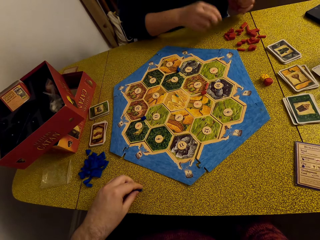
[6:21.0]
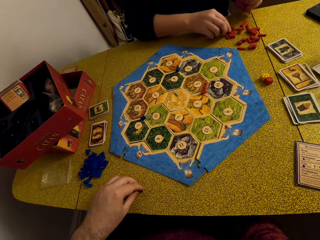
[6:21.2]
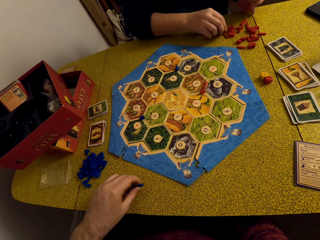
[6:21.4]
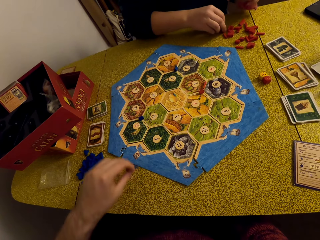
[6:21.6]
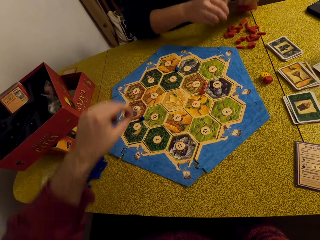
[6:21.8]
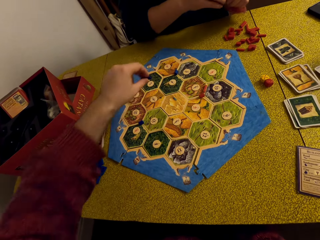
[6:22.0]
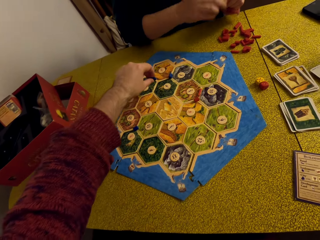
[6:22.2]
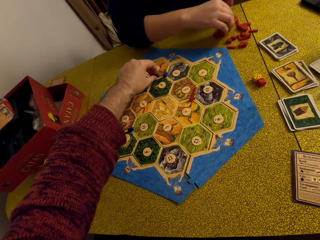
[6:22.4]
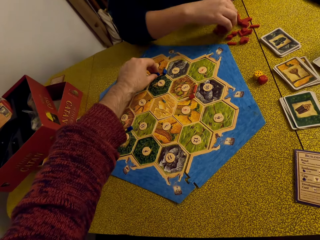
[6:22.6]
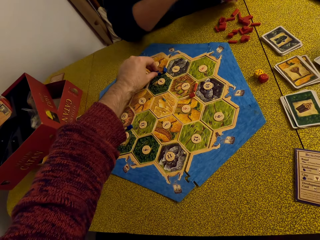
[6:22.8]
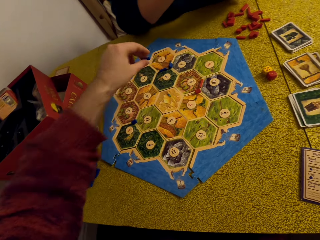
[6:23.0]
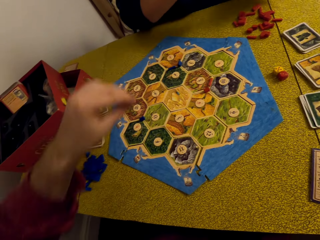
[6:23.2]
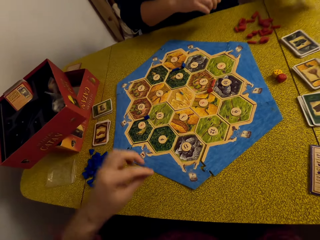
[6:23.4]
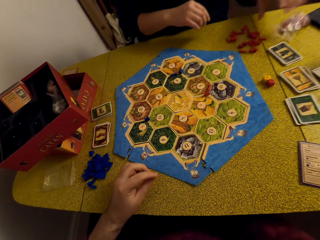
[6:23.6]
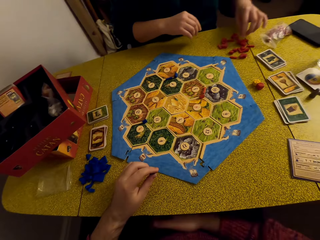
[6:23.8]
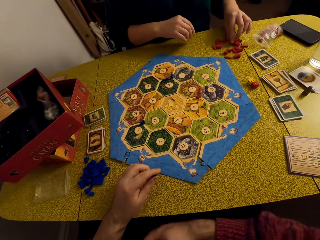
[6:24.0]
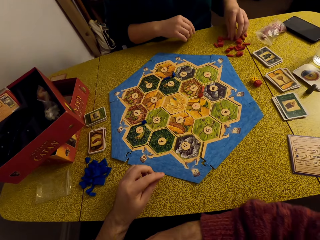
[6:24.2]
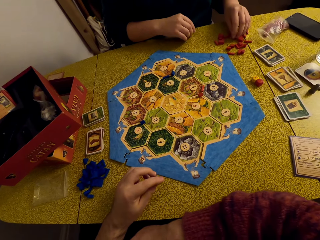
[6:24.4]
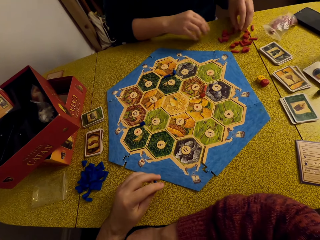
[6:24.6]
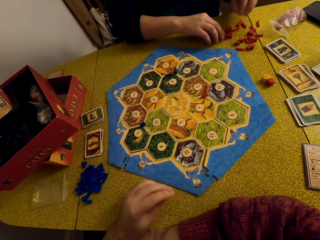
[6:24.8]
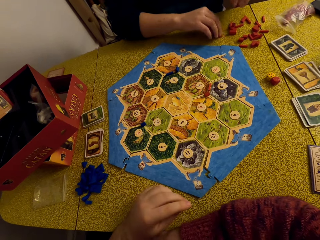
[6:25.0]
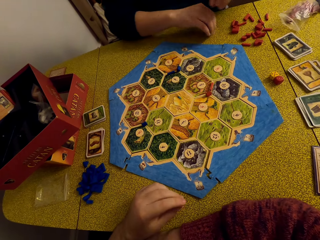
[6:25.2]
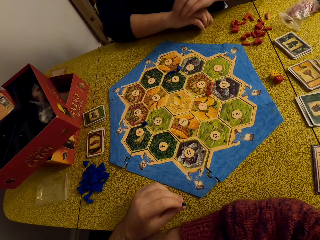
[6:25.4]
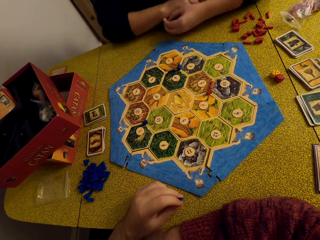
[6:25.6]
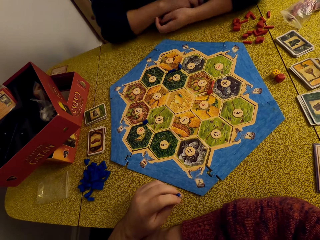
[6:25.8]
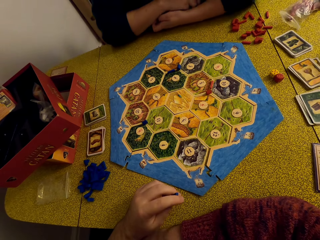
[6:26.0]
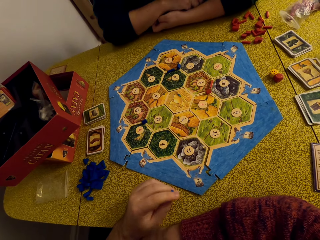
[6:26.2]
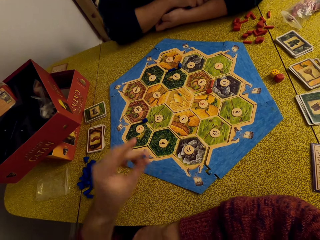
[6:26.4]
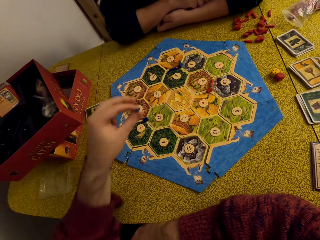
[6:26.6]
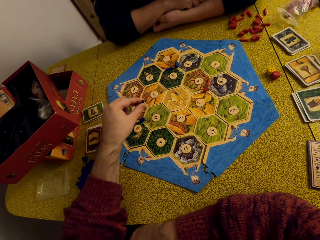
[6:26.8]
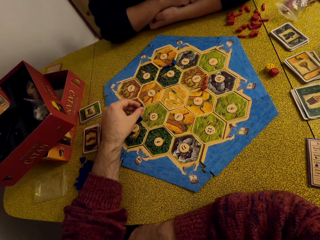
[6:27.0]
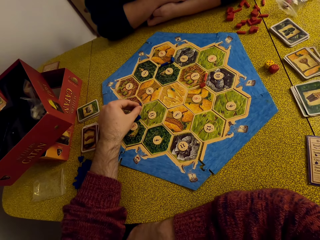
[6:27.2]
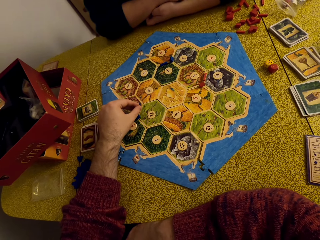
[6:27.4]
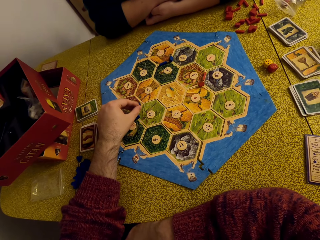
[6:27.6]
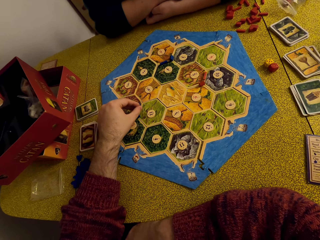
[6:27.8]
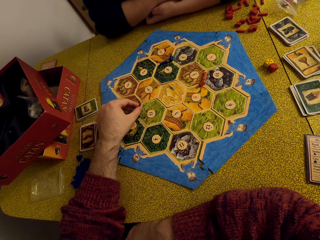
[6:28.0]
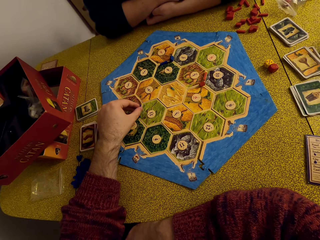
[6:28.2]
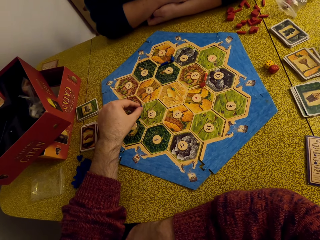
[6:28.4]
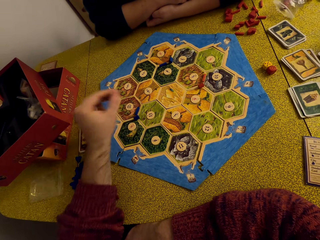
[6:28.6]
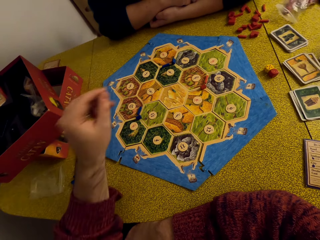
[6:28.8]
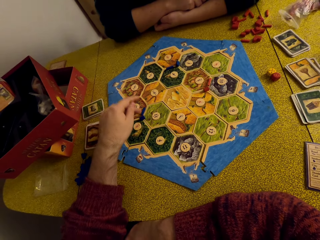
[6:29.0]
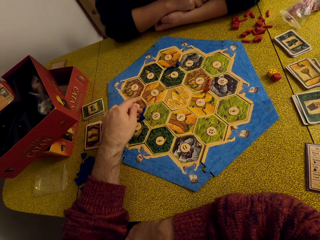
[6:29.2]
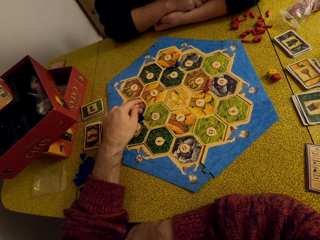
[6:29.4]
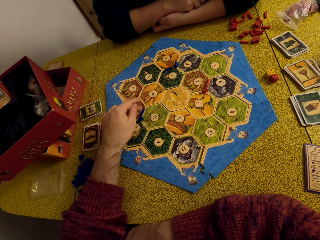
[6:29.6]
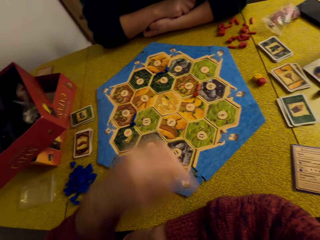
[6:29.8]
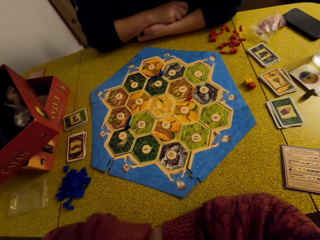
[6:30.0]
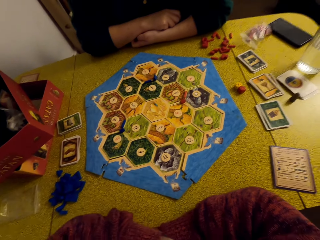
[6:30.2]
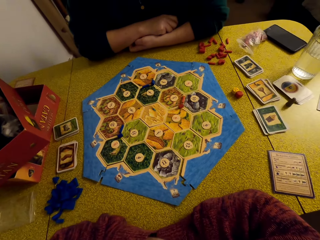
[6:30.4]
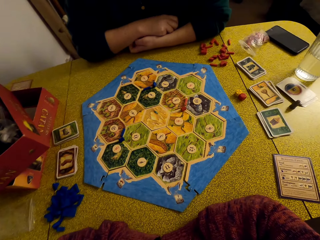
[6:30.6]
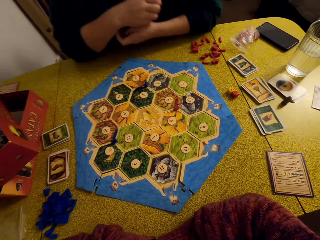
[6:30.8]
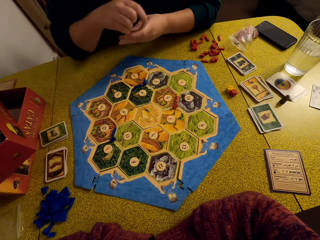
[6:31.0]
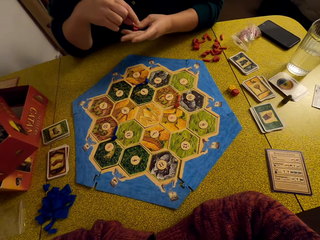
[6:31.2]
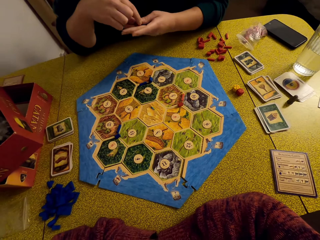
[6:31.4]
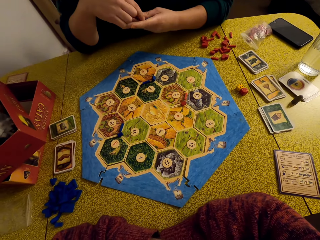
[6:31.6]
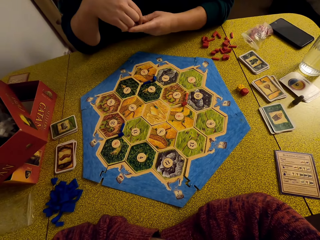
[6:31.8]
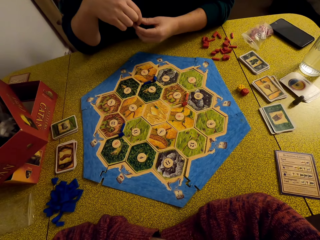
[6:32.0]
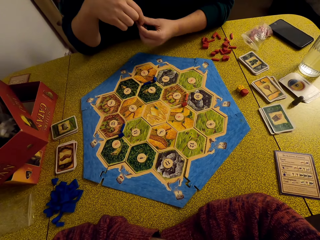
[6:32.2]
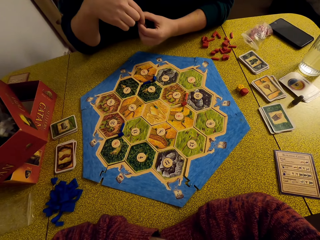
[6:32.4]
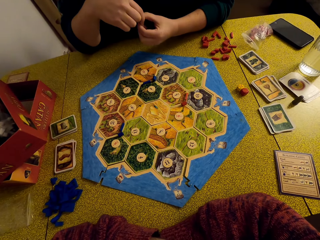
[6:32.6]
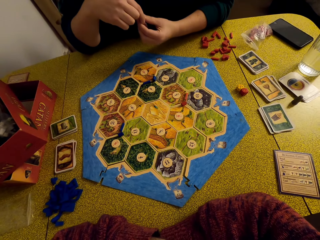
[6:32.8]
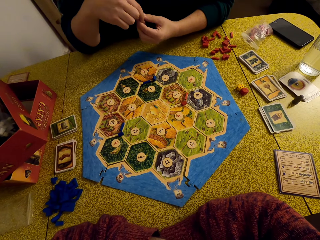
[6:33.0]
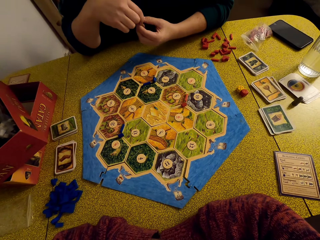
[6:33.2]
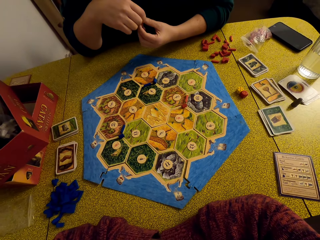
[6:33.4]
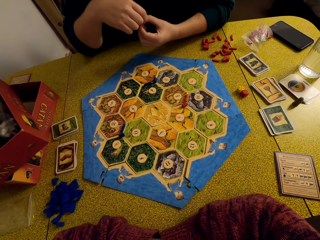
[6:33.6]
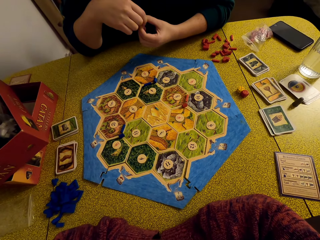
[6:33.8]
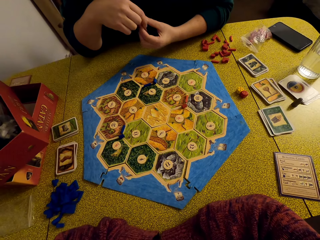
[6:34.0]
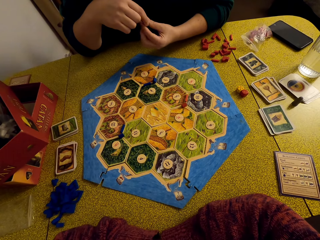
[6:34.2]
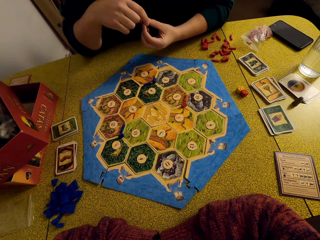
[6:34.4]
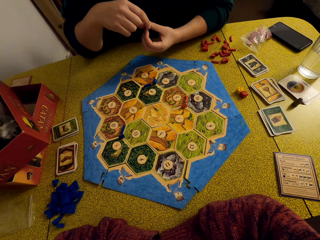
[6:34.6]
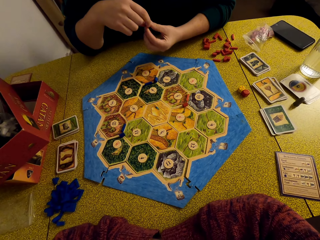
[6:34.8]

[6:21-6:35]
A woman picks up the game pieces. The camera wearer places a game piece on the board. They talk to the woman. They stare at the game board with the woman.

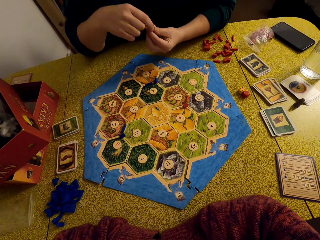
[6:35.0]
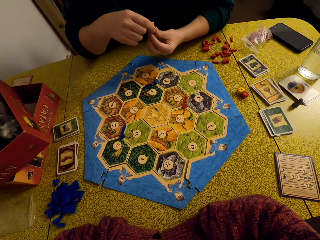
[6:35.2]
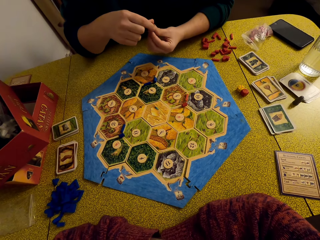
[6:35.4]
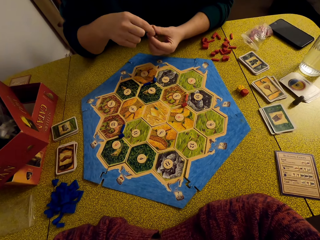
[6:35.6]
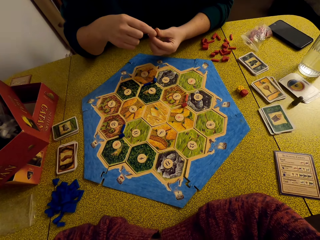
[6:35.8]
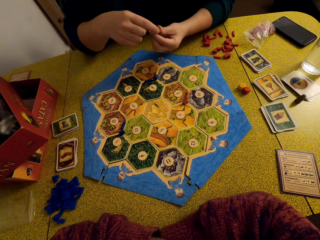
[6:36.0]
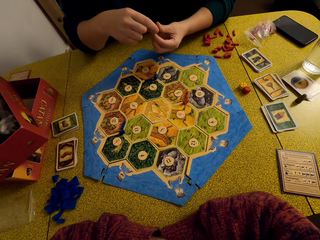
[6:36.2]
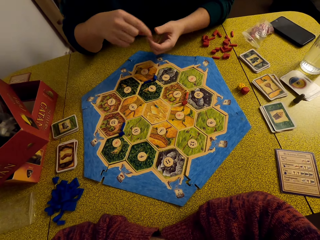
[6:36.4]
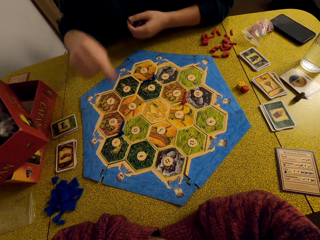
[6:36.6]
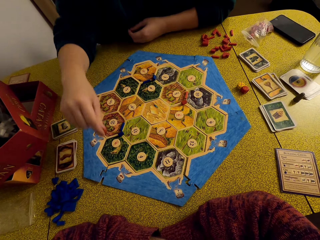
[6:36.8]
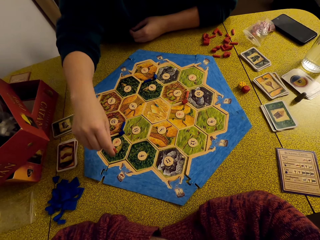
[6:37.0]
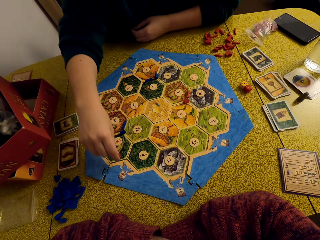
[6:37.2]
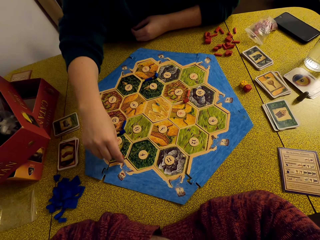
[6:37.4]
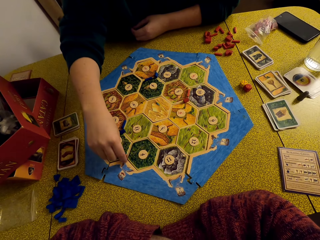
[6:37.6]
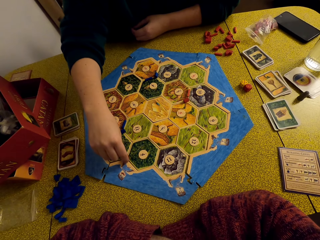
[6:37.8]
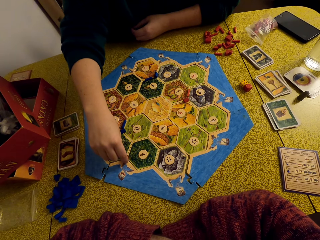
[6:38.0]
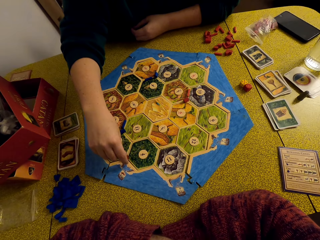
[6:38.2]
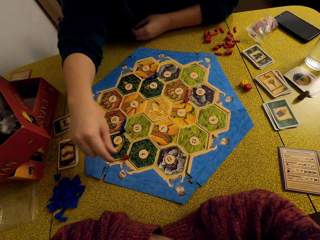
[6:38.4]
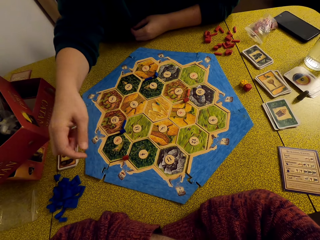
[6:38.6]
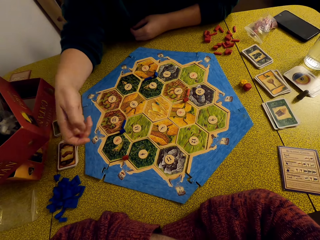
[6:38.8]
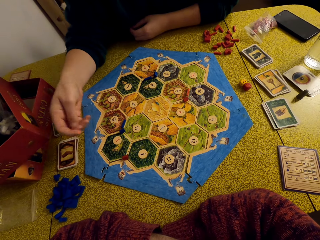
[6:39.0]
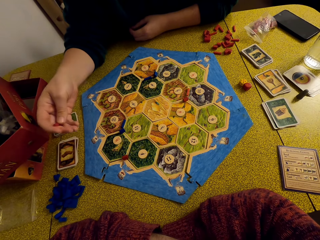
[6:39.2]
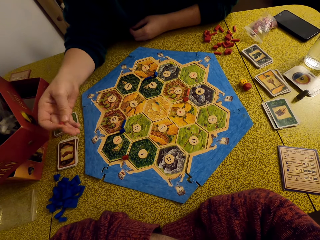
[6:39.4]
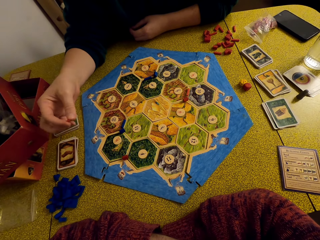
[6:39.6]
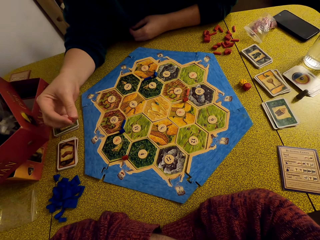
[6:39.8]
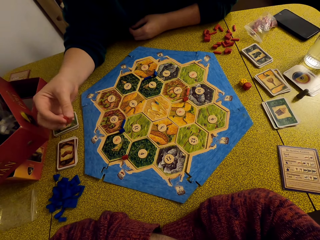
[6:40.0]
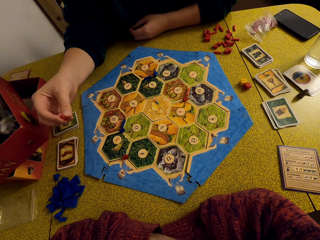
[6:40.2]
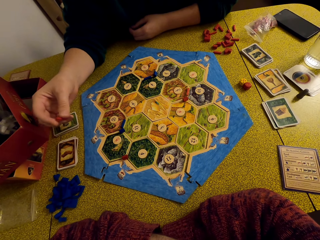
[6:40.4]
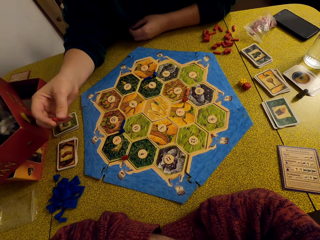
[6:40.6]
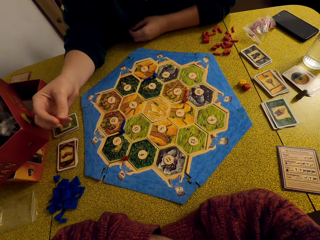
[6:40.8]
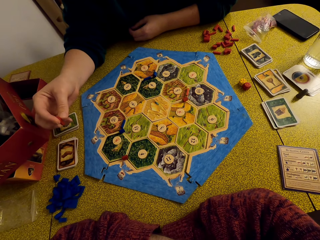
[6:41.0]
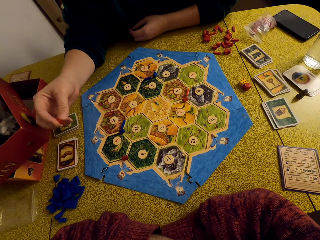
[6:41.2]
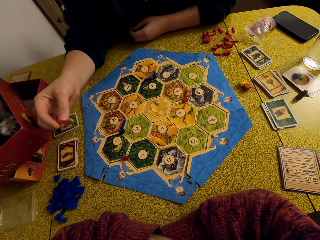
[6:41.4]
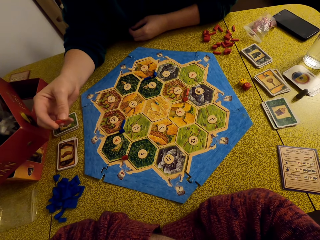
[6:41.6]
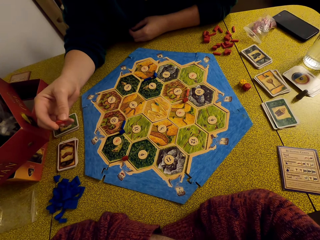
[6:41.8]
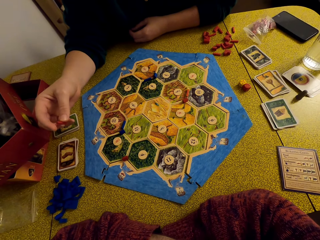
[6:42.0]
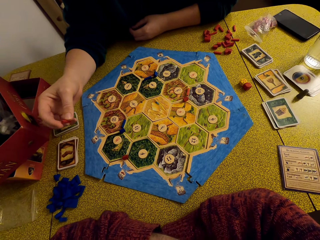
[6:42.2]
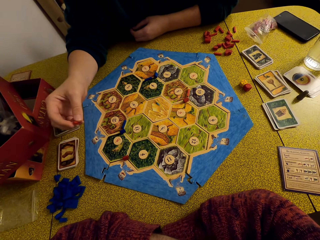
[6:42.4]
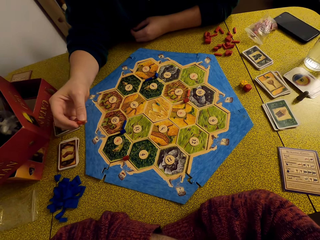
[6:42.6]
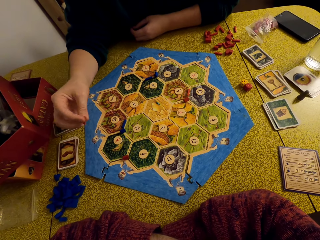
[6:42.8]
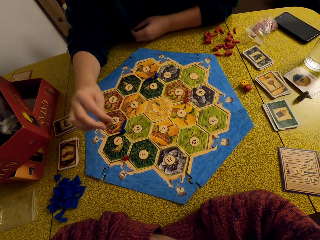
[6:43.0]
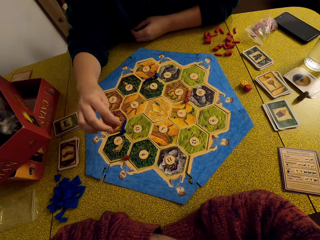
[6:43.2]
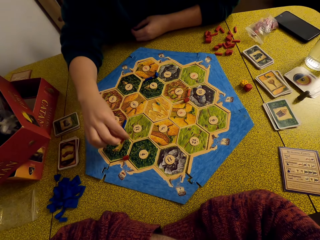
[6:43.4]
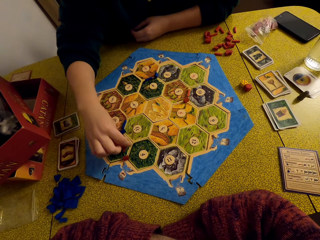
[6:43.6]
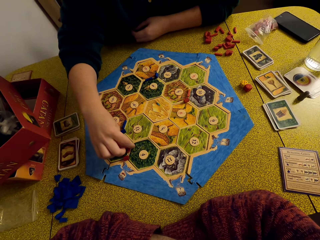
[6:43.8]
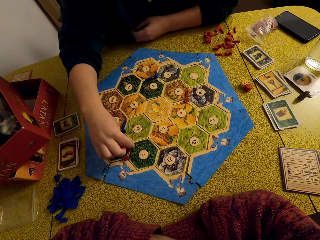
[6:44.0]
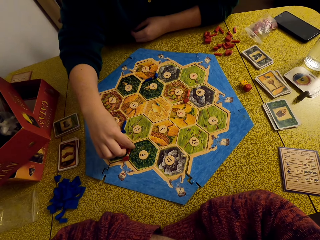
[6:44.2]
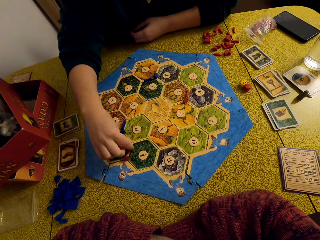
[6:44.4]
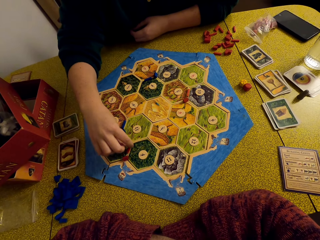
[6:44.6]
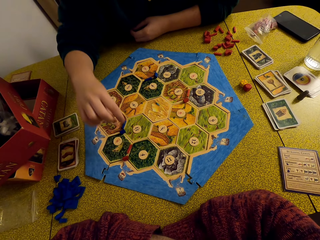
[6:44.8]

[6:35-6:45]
A woman places Catan settlement pieces on the board. The camera wearer stares at the game board with the woman. The woman places a game piece on the board.
